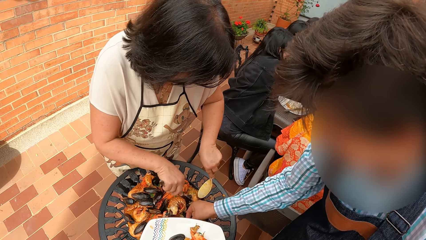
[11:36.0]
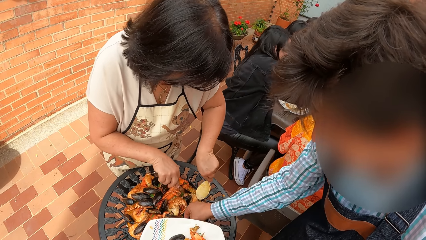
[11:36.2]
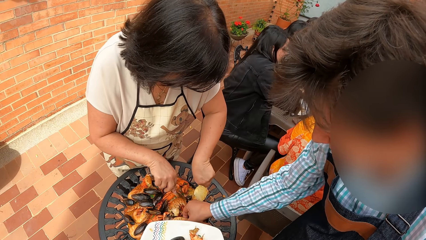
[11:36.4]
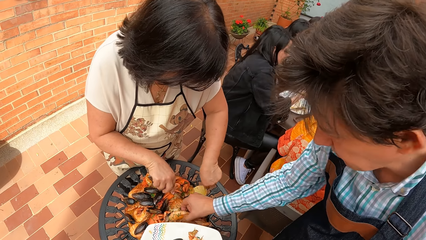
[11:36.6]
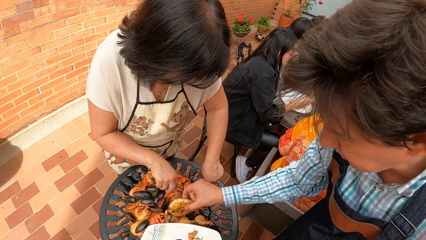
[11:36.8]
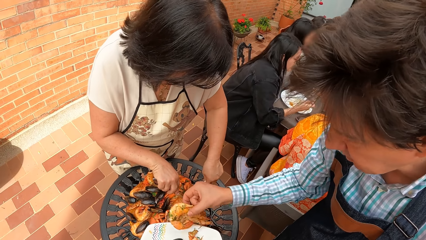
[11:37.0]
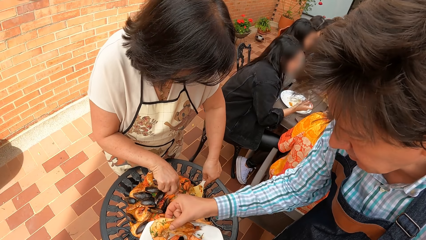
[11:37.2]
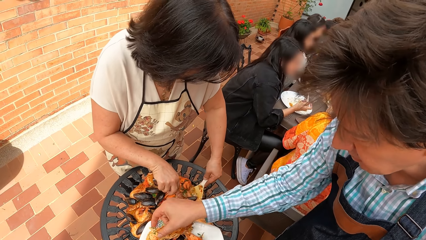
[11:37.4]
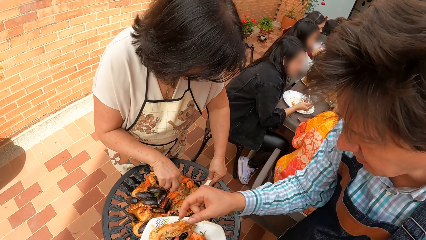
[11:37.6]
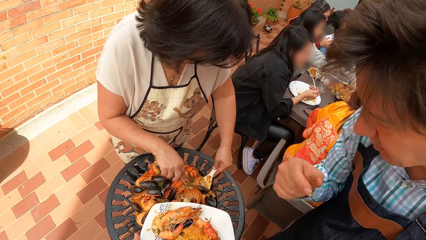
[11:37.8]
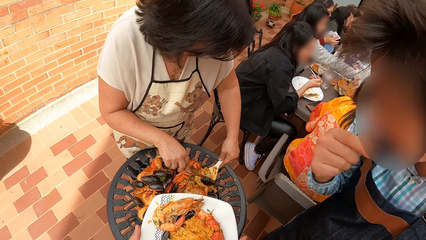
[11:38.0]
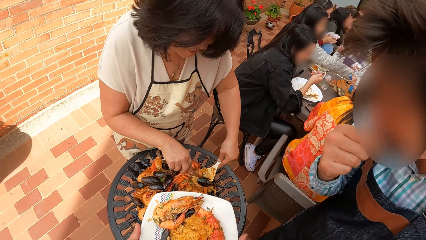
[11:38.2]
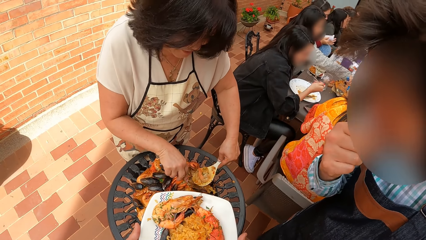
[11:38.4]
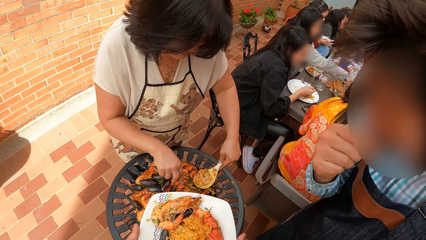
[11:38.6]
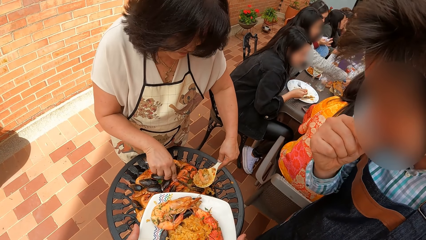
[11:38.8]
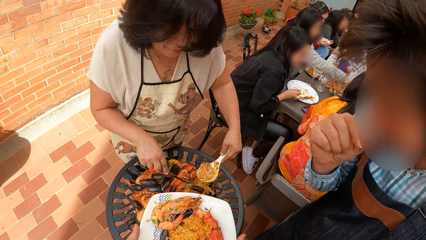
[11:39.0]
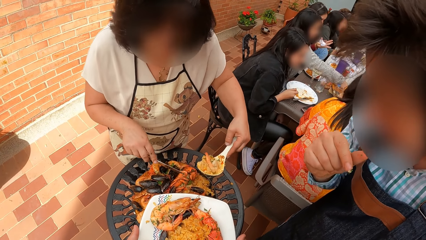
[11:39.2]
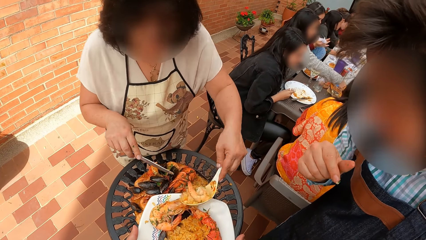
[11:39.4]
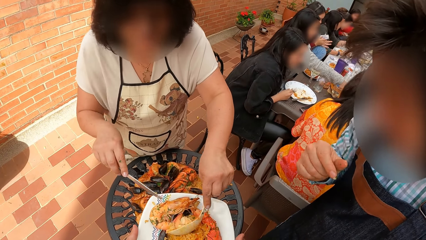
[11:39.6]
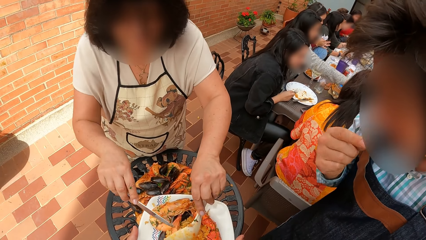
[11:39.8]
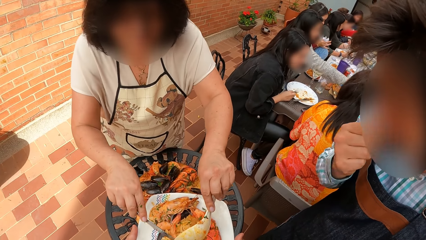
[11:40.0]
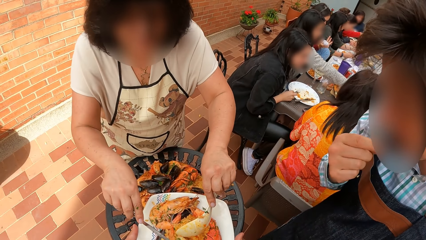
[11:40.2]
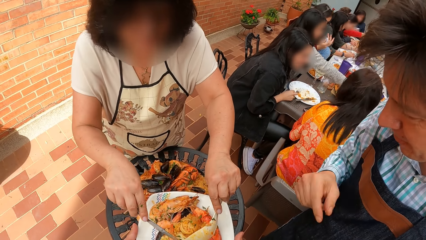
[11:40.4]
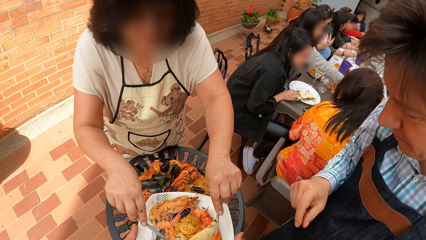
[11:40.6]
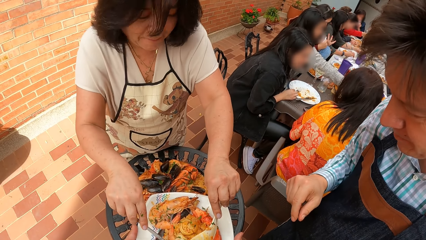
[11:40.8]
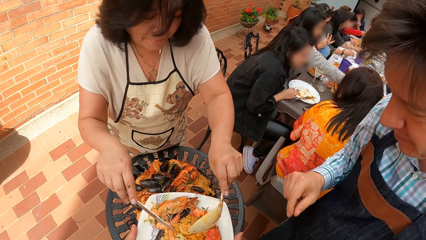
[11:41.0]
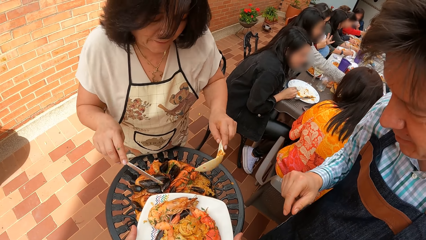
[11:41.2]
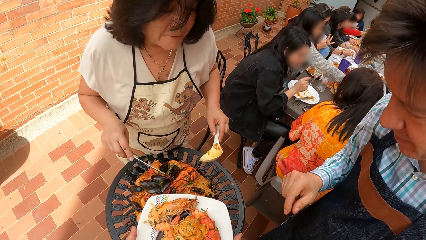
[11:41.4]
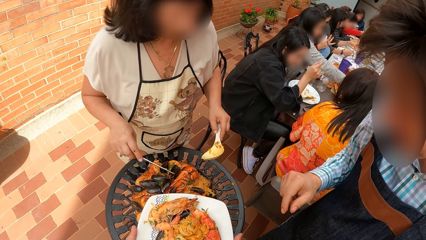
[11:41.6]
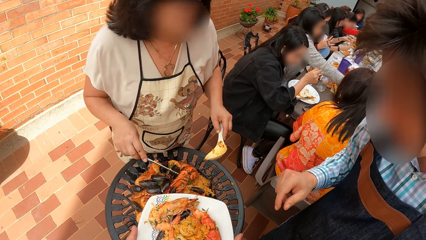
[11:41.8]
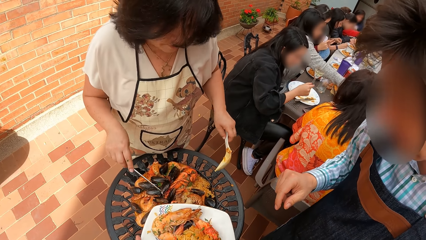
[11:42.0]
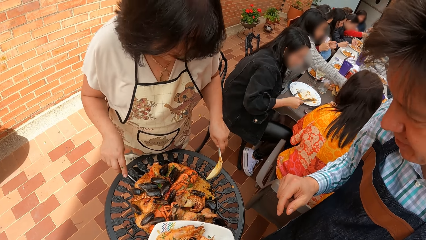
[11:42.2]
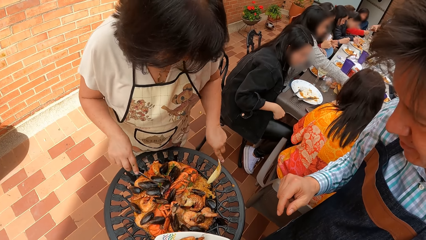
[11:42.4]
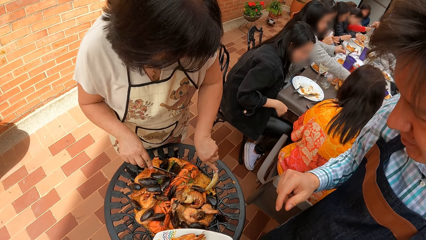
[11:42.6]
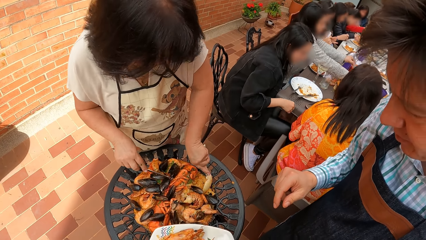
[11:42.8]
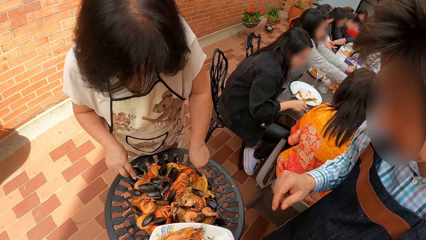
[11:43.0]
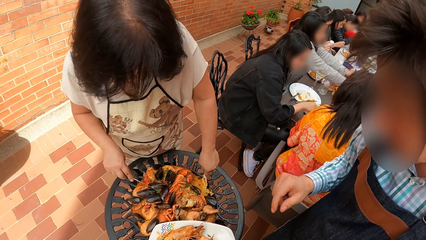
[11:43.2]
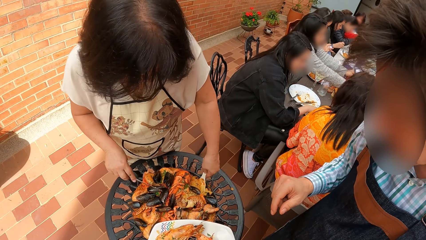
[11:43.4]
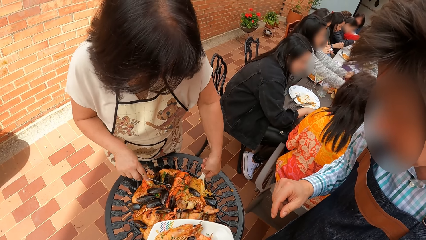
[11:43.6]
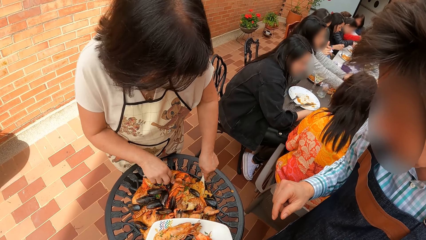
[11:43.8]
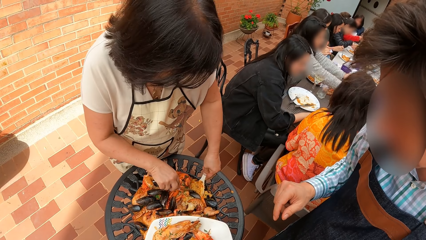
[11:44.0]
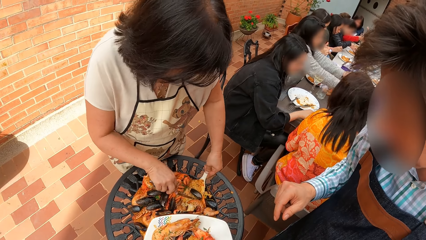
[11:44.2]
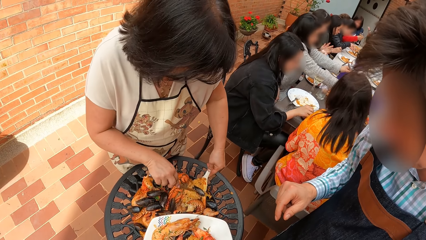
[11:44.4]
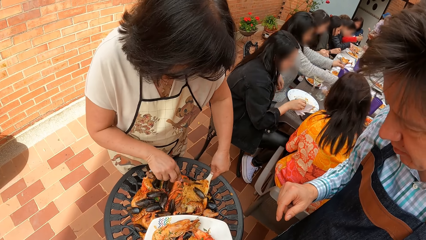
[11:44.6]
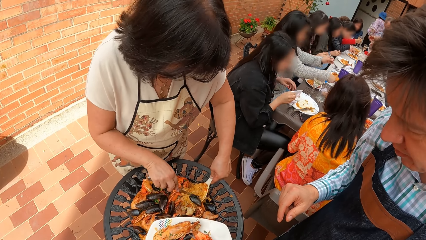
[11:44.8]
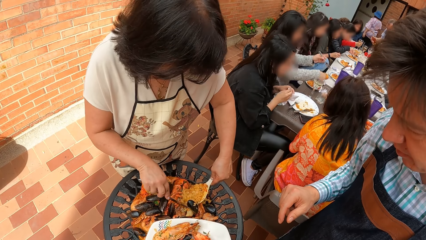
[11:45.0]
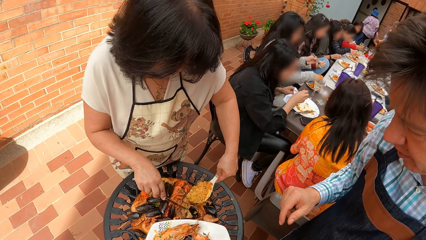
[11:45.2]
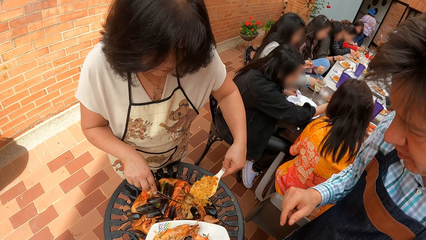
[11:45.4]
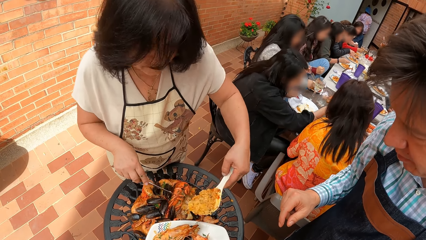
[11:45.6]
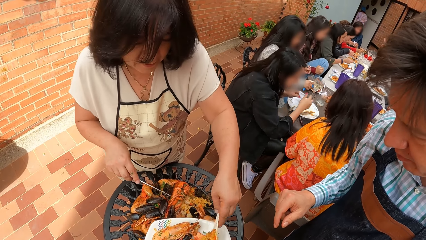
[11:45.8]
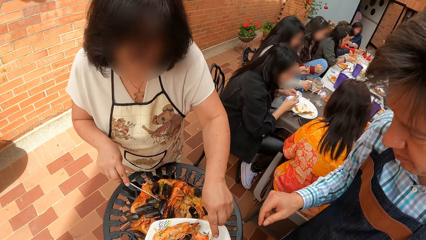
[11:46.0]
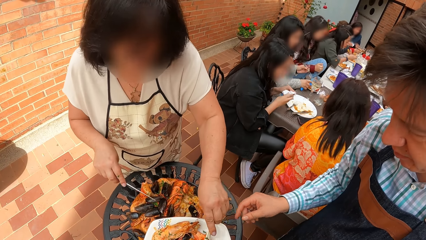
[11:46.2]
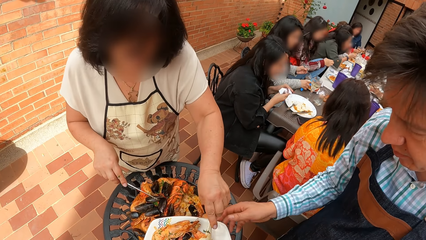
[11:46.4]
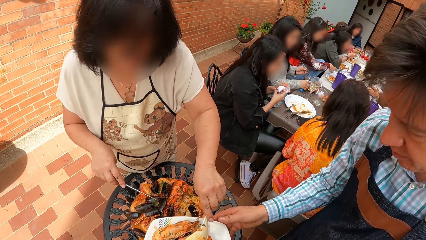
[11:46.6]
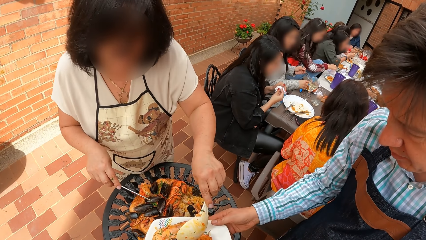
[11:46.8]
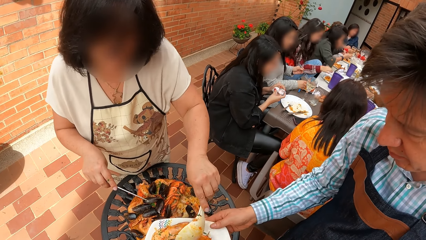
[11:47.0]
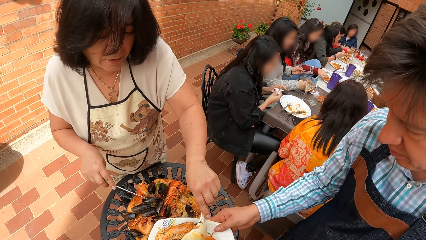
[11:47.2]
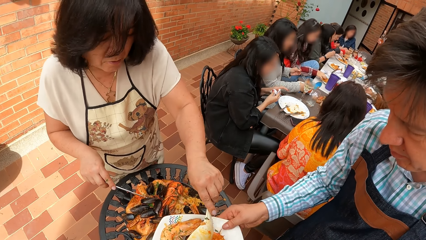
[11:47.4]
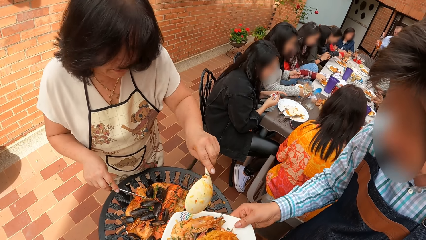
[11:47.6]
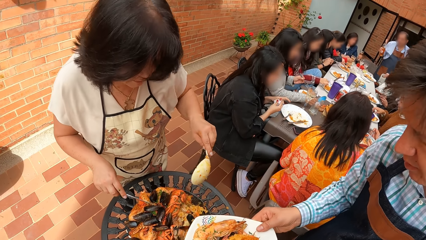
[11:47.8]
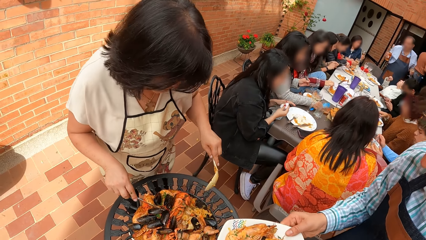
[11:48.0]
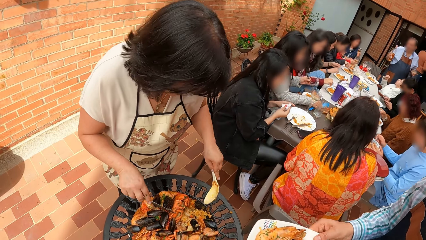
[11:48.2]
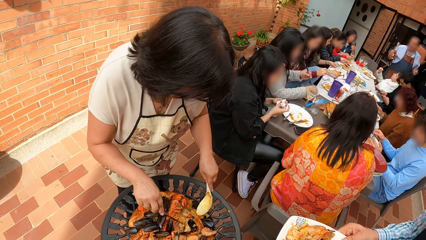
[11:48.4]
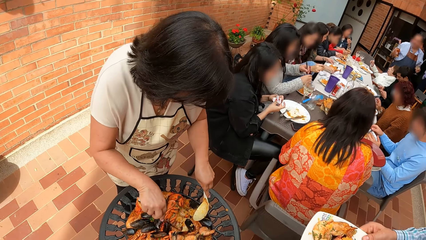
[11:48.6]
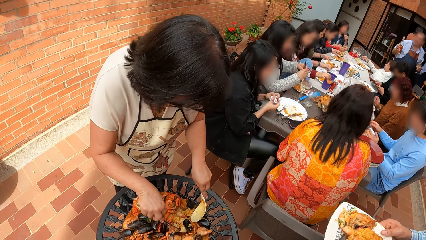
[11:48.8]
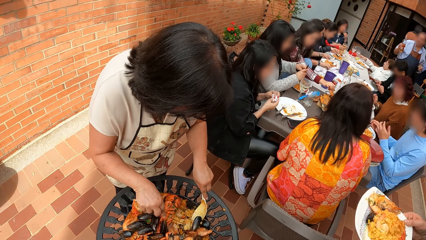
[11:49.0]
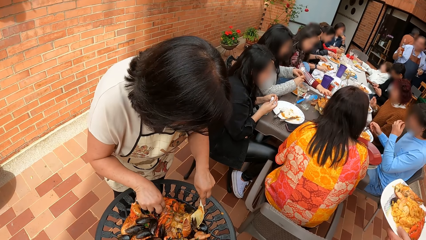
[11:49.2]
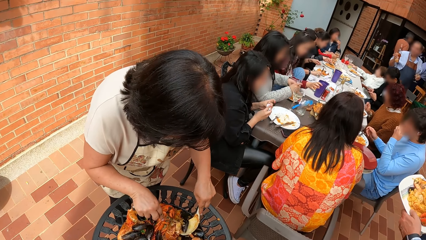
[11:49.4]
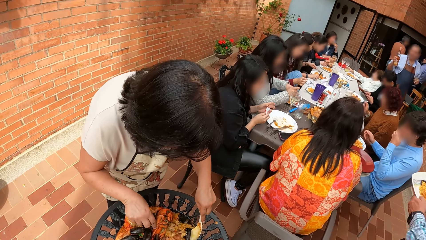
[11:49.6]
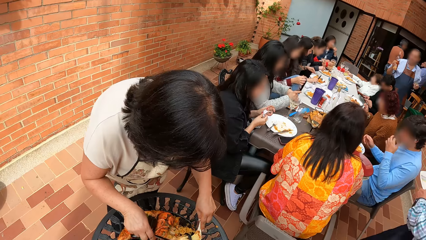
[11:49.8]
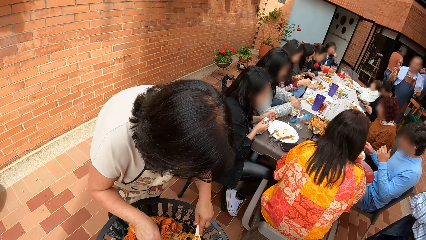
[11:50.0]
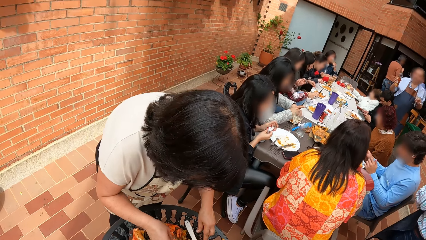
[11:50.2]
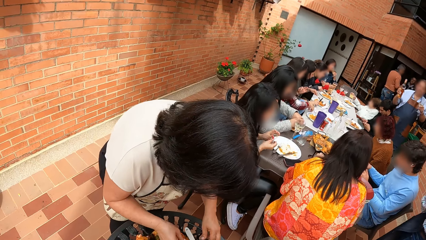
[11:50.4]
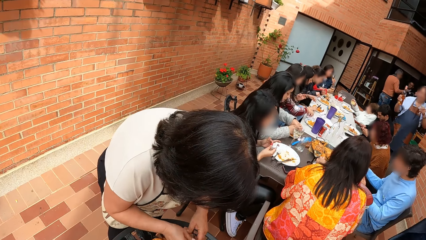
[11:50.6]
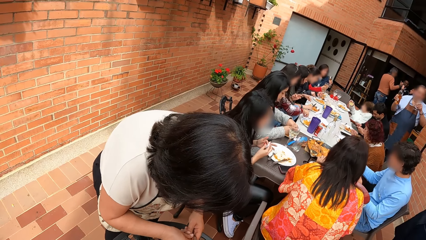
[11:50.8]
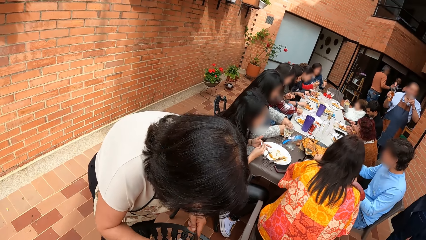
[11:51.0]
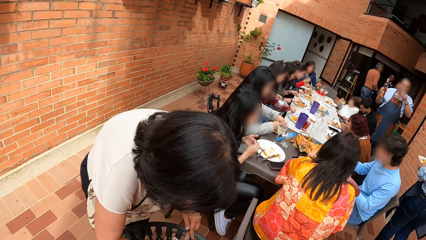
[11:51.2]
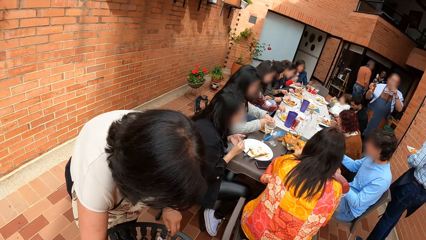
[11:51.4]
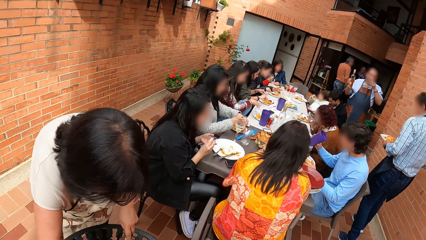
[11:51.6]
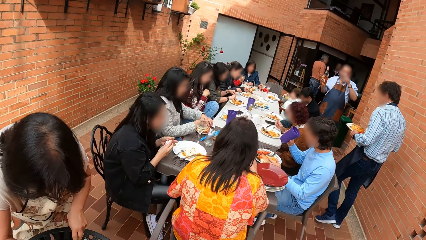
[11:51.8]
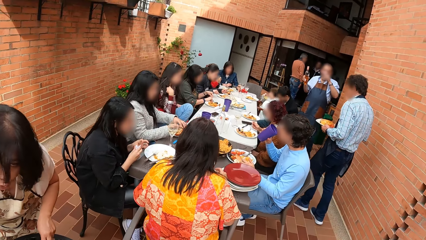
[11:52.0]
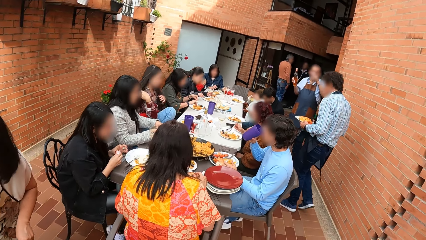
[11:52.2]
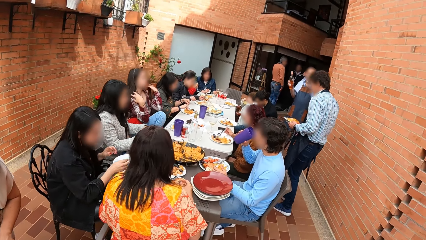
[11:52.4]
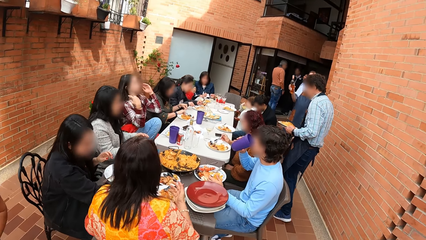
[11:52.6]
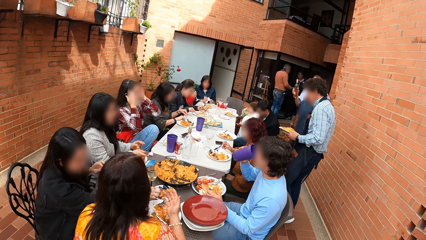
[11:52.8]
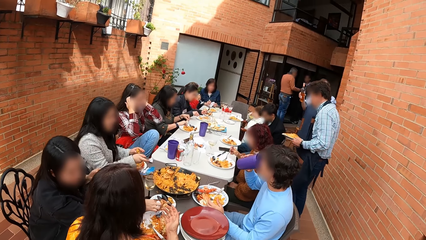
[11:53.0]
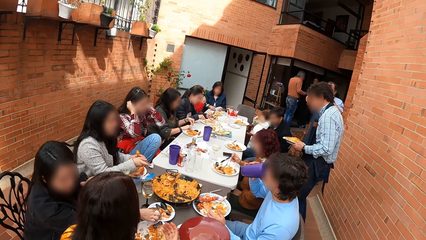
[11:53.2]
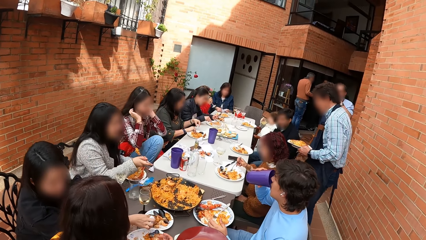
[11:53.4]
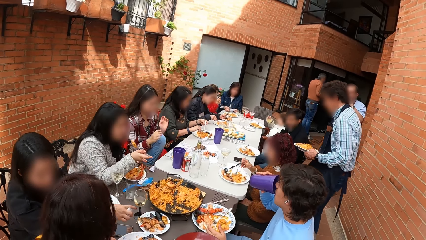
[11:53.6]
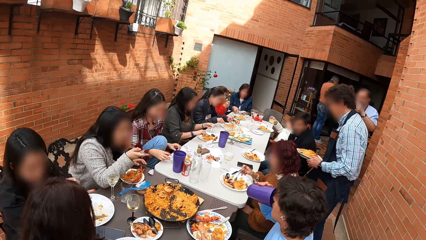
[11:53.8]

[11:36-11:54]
A man picks crayfish from the tray with his right hand. A woman scoops some rice, crayfish and a piece of snail from the tray with the serving spoon in her left hand. The man drops the crayfish in the plate in the camera wearer's hands with his right hand. He licks his right fingers. The woman removes the piece of snail from the serving spoon in her left hand with the knife in her right hand. The man lifts his hand. The woman pours the rice and the crayfish from the serving spoon in her left hand into the plate in the camera wearer's hands. She spreads the rice and the crayfish in the plate in the camera wearer's hands with the knife in her right hand and the serving spoon in her left hand. The man puts down his hand. The woman scoops some rice and a piece of snail from the tray with the serving spoon in her left hand. She removes the piece of snail from the serving spoon in her left hand with the knife in her right hand. She pours the rice from the serving spoon in her left hand into the plate in the camera wearer's hands. Another man collects the plate of rice from the camera wearer's hands with his right hand. The woman moves a piece of snail from the tray with the knife in her right hand into the serving spoon in her left hand. The first man adjusts a chair with his right hand.
